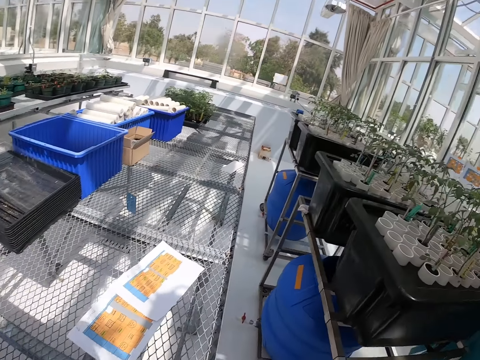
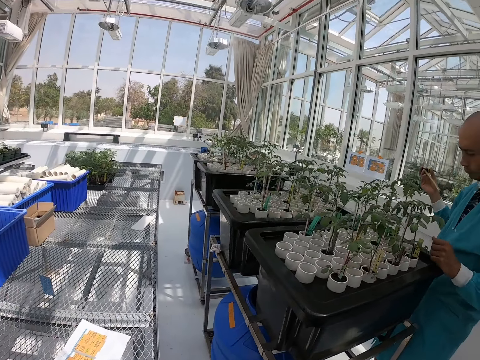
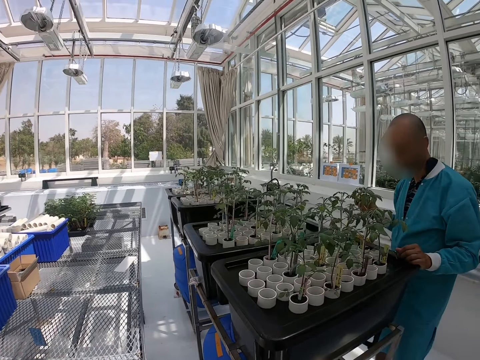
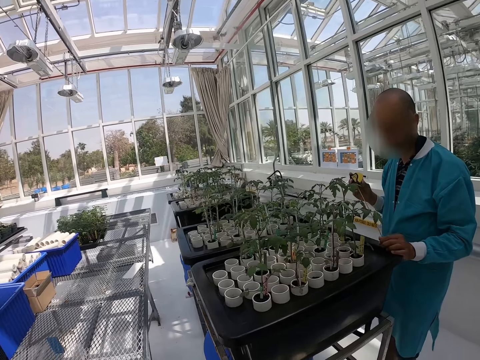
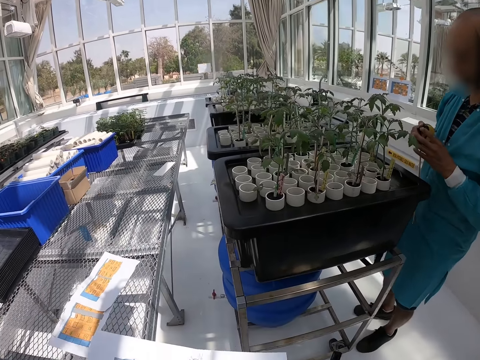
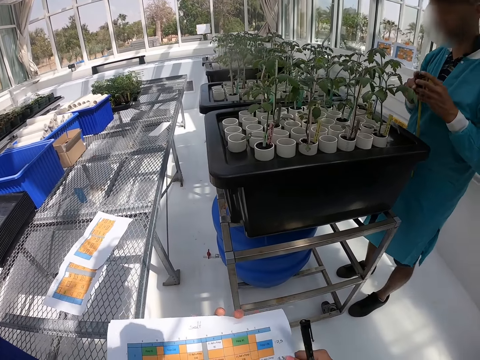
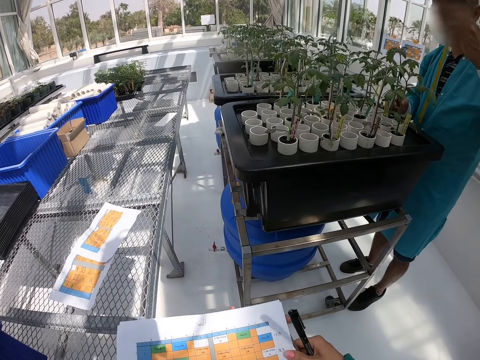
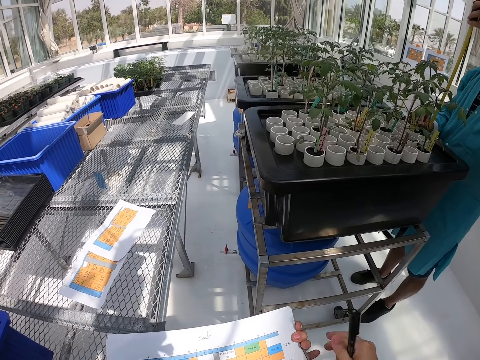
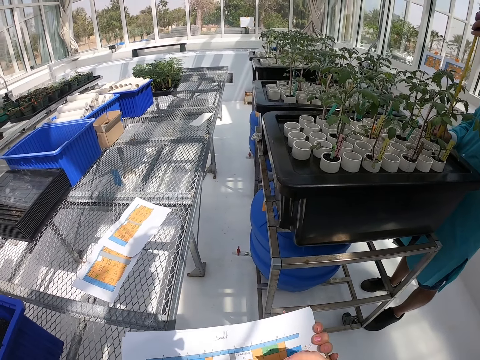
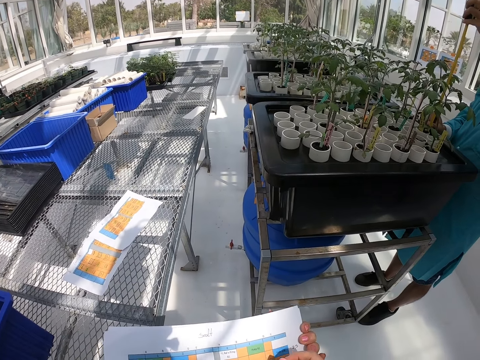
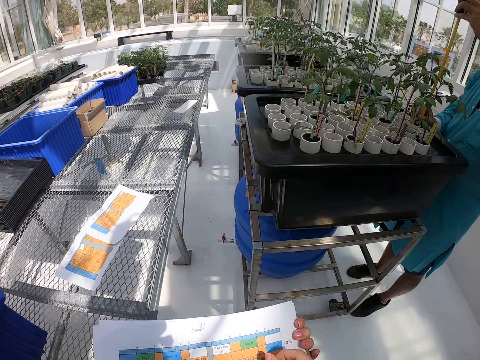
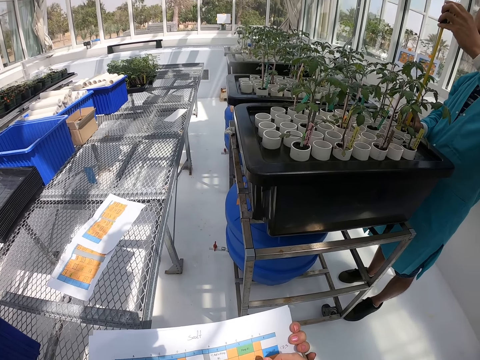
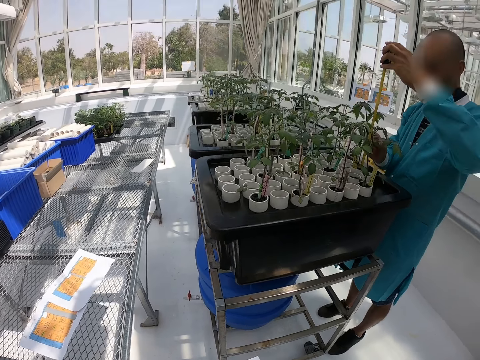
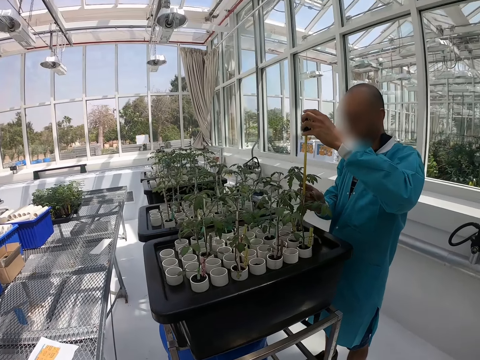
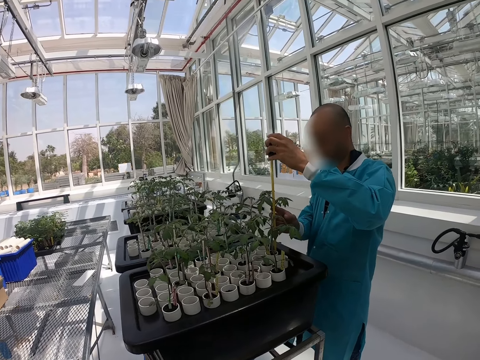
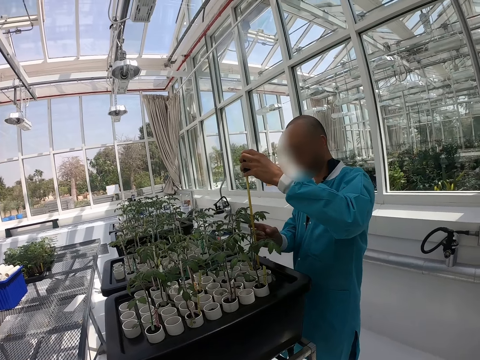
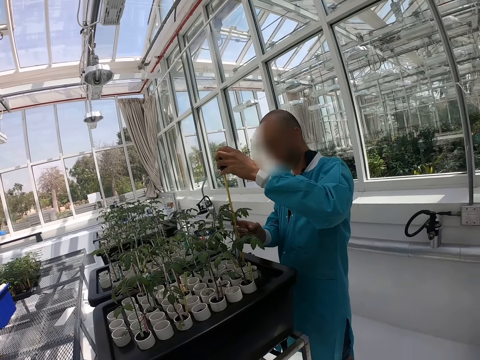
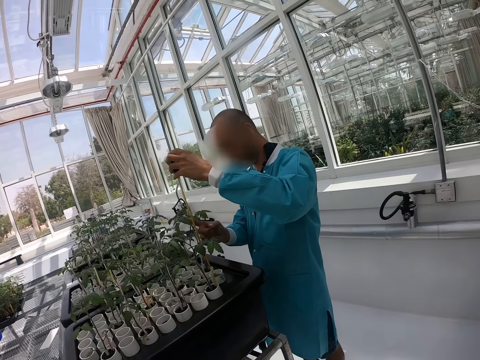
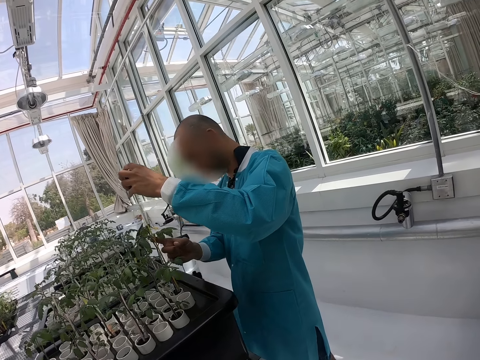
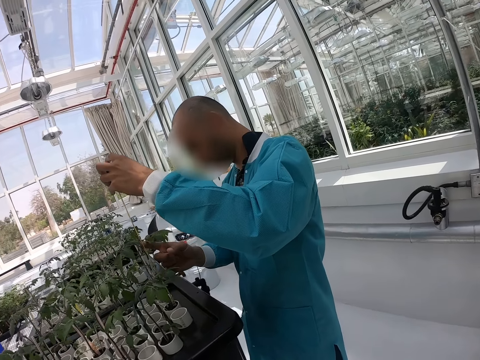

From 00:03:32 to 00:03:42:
A person measures a plant. The camera wearer writes on a paper.

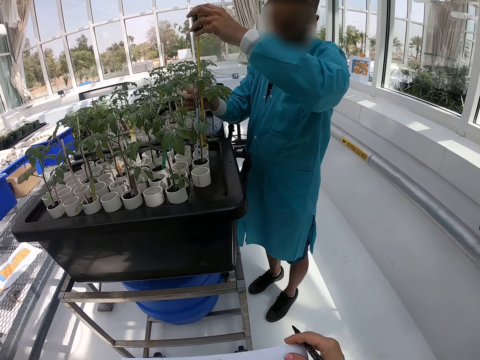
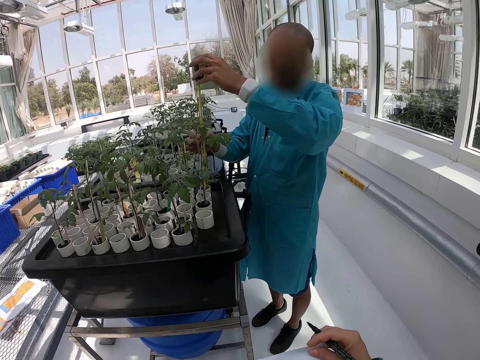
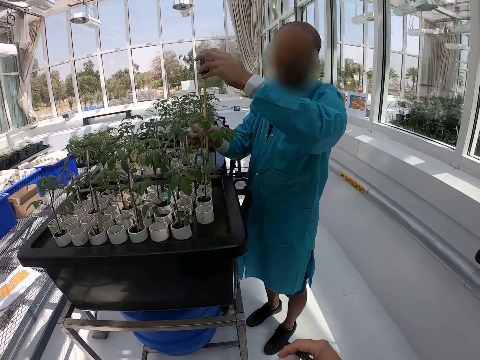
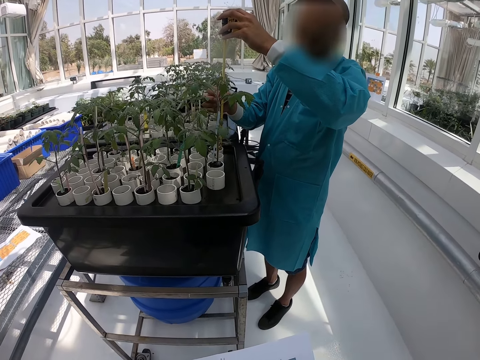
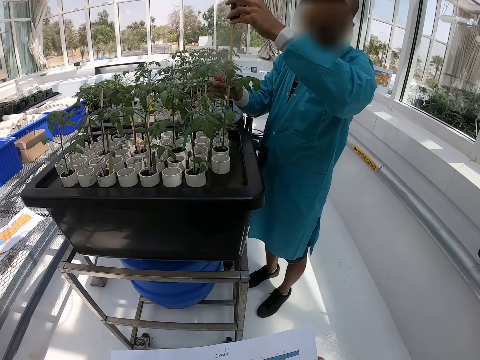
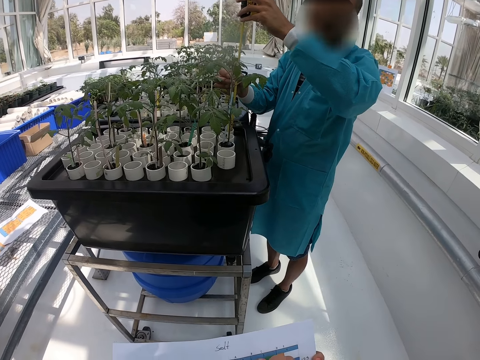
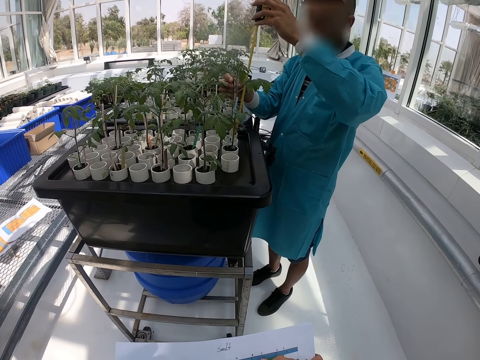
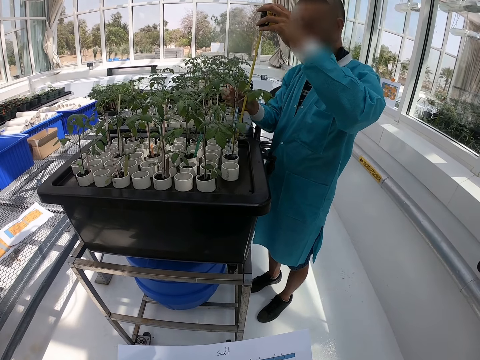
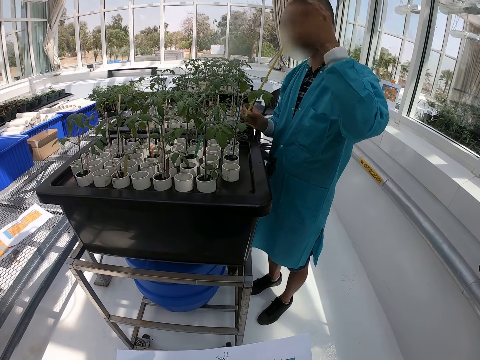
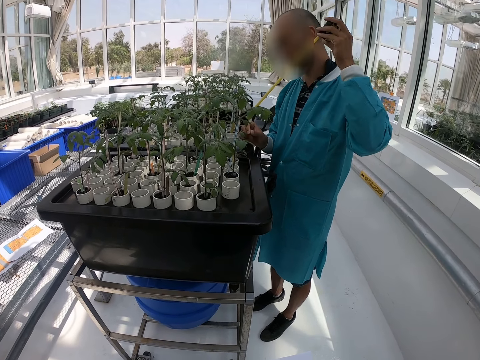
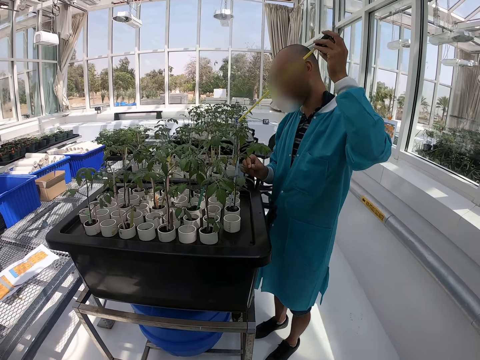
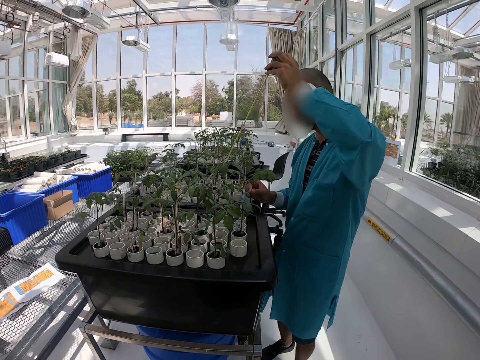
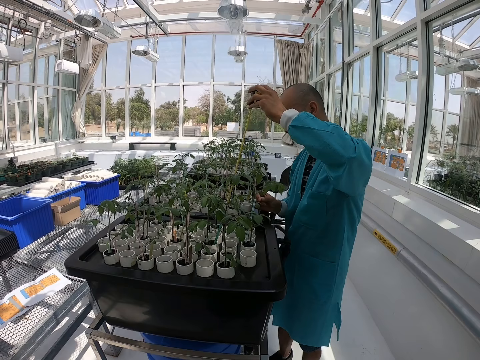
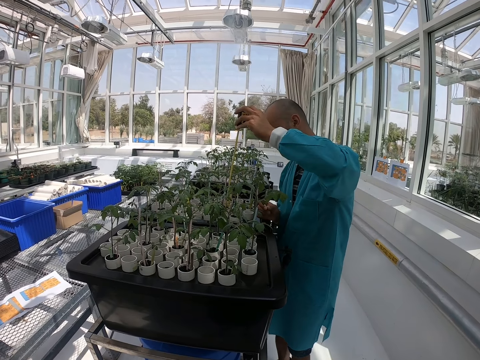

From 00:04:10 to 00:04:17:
The camera wearer writes.

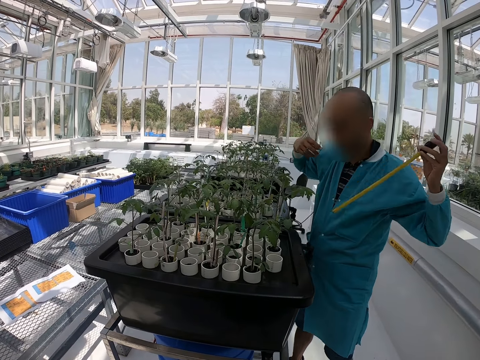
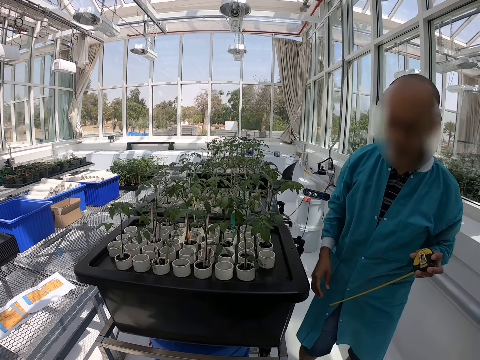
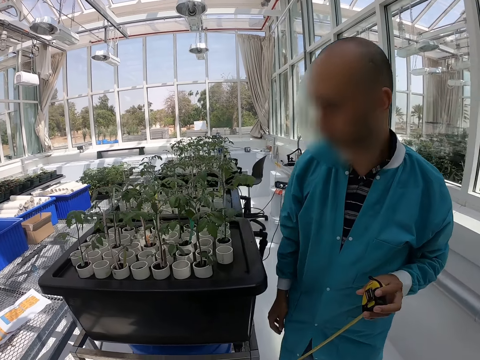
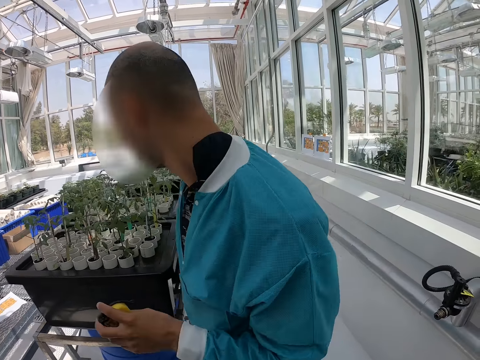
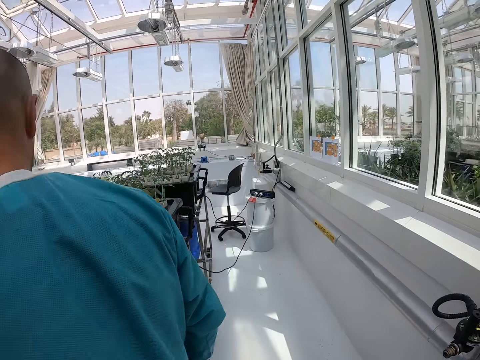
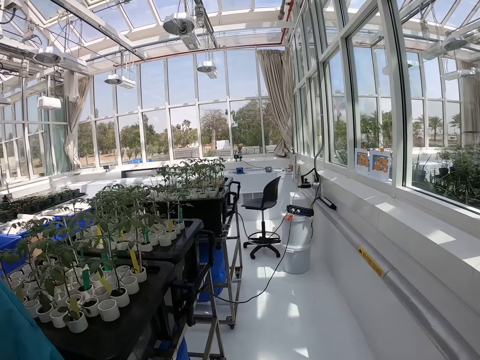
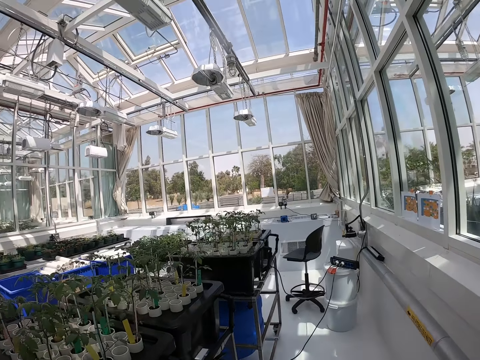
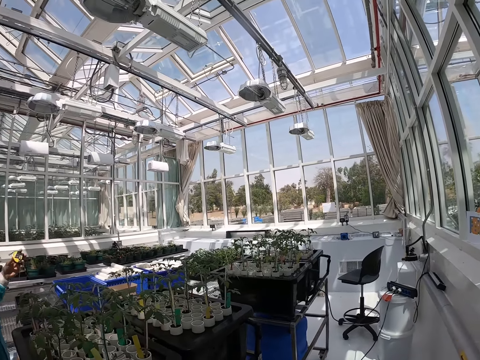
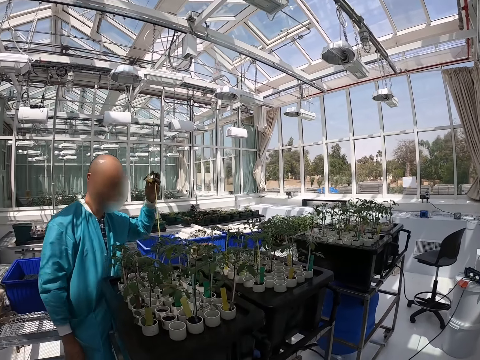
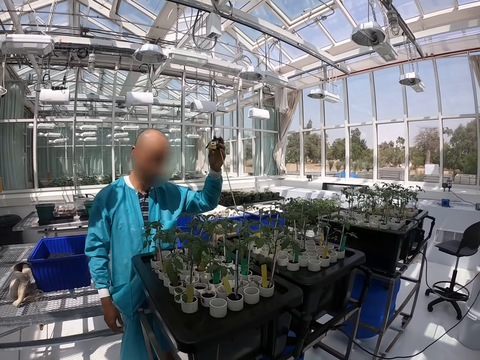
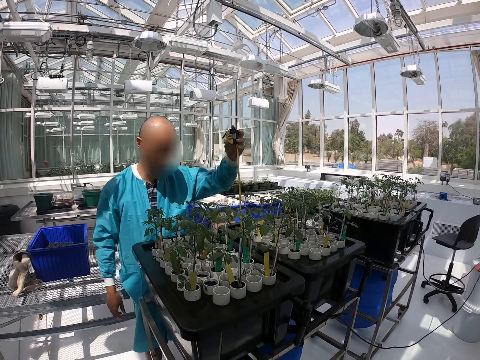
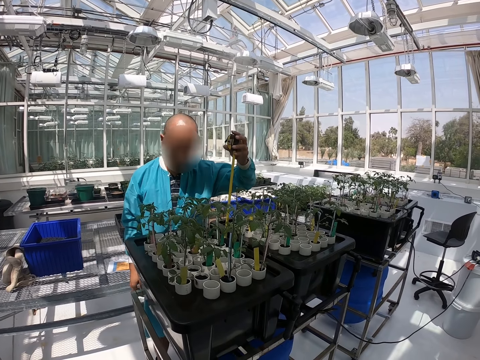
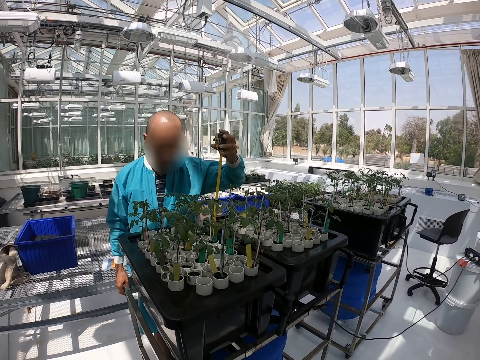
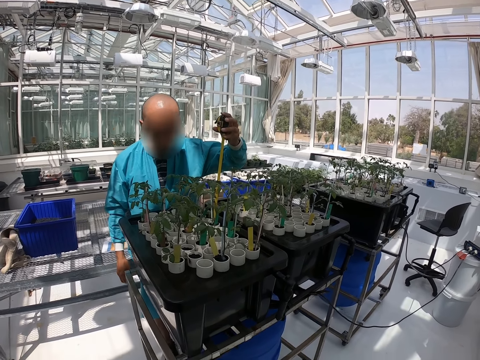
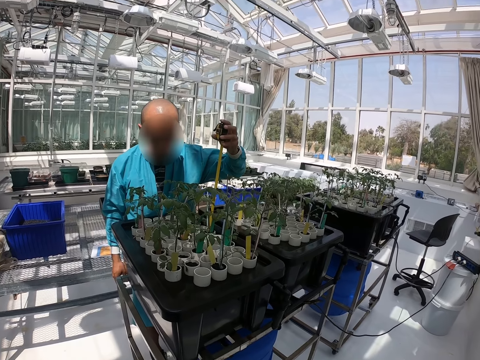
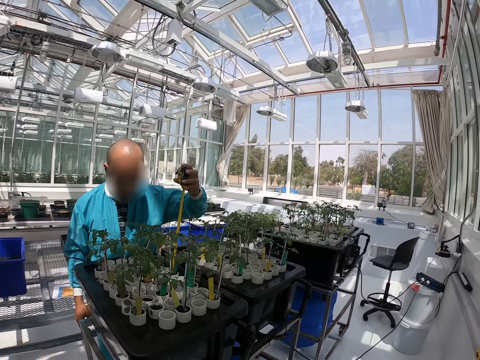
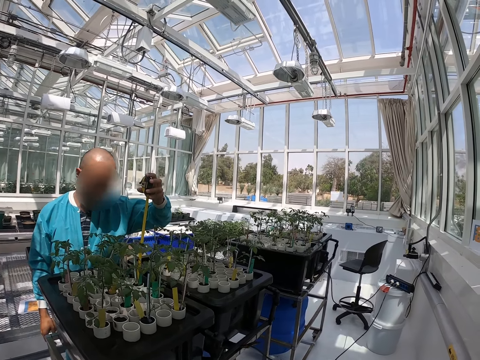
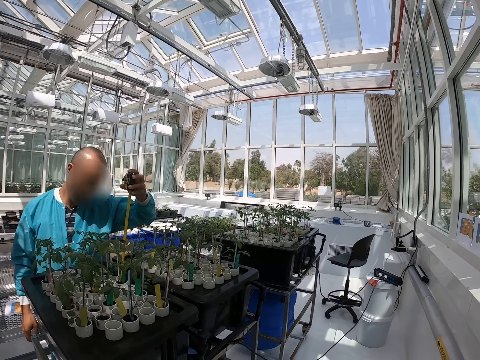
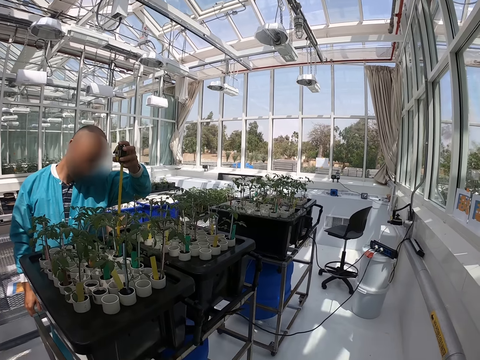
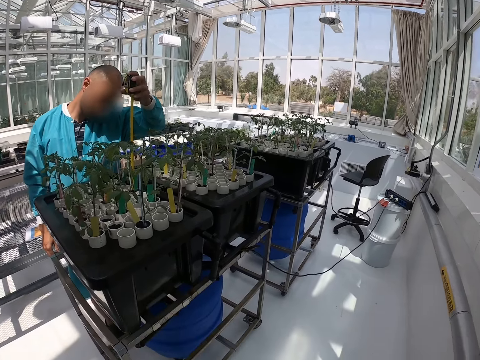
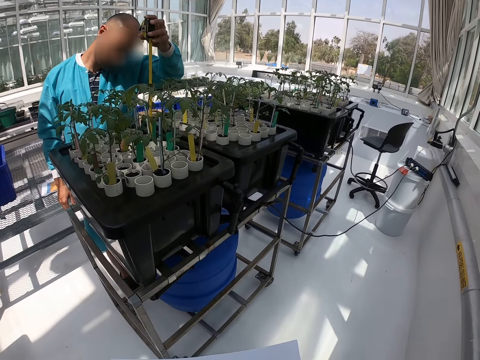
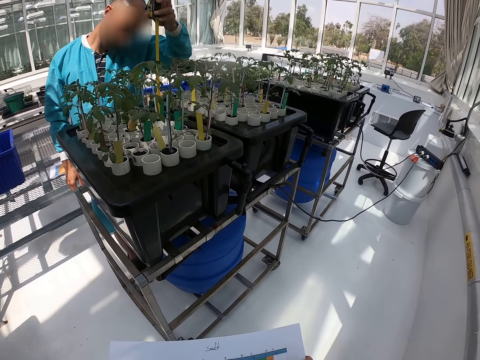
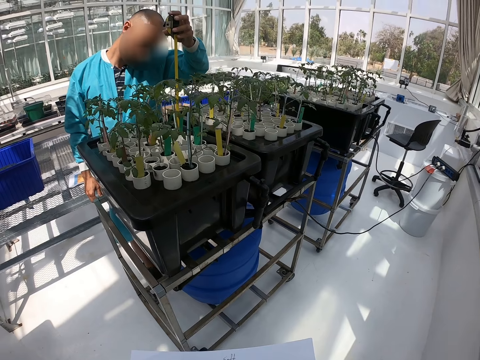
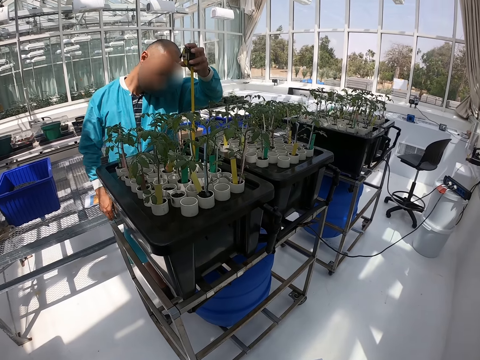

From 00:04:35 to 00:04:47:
A person walks. The person measures a plant.
